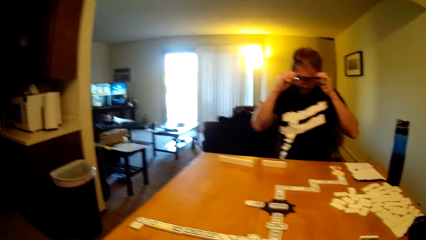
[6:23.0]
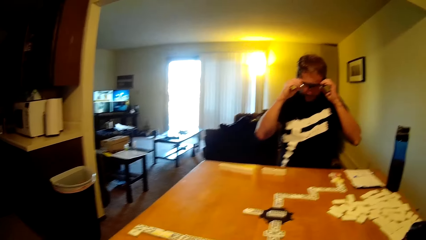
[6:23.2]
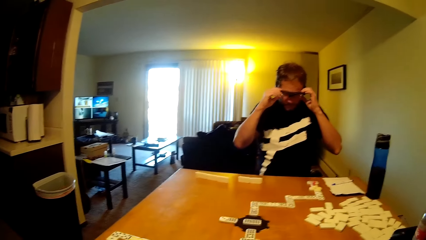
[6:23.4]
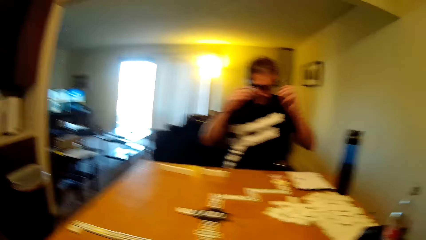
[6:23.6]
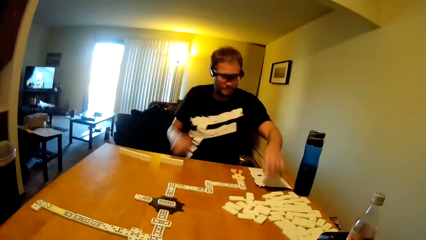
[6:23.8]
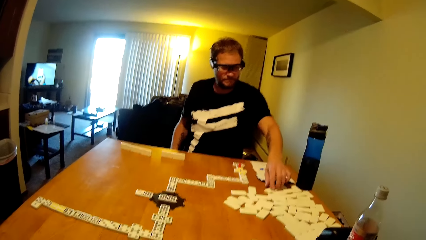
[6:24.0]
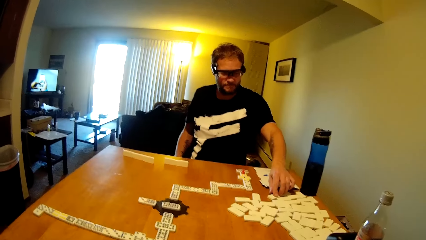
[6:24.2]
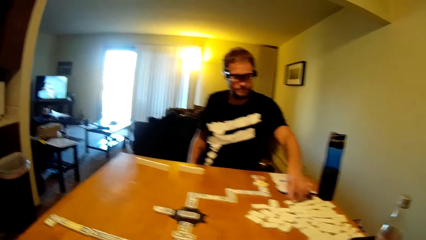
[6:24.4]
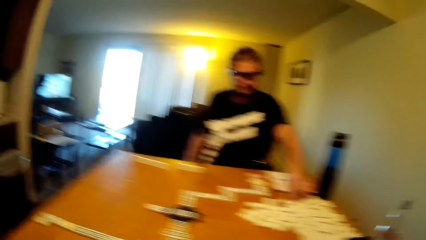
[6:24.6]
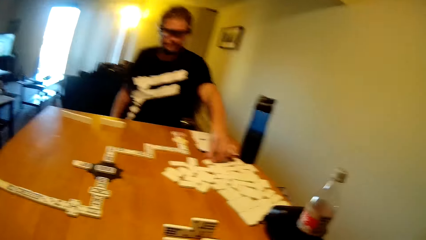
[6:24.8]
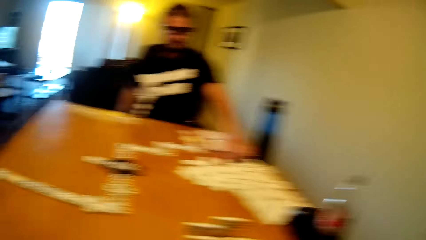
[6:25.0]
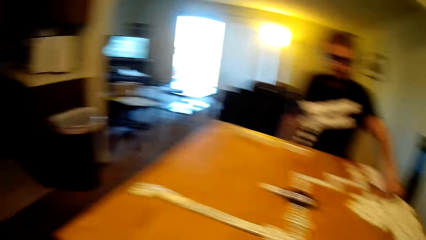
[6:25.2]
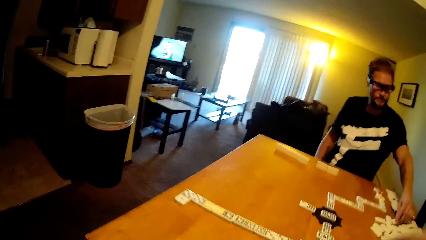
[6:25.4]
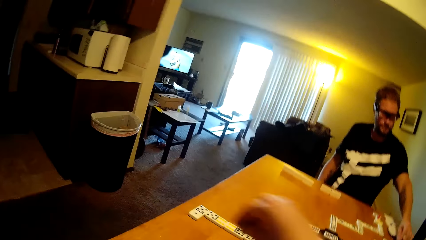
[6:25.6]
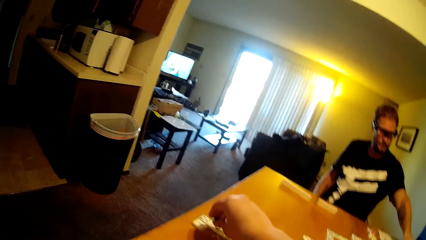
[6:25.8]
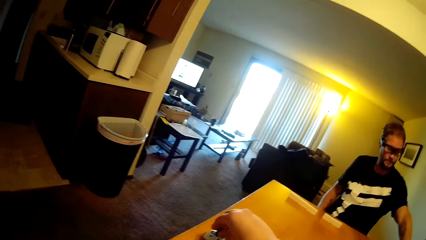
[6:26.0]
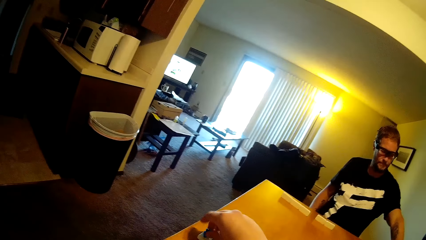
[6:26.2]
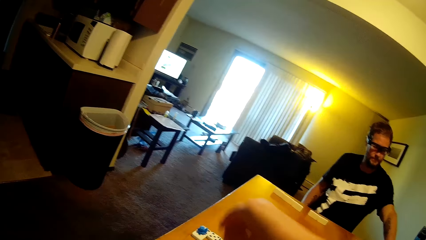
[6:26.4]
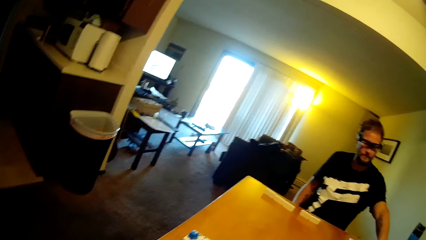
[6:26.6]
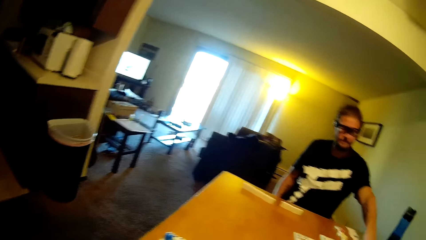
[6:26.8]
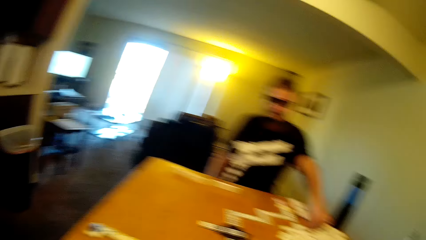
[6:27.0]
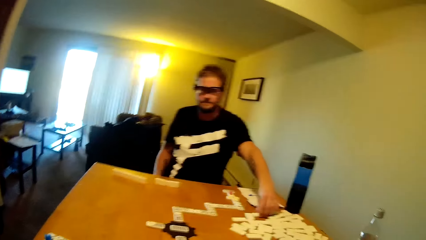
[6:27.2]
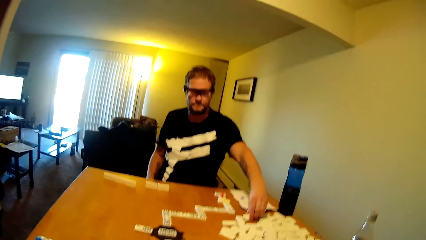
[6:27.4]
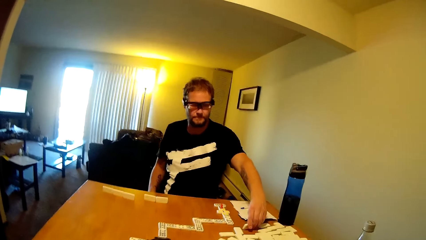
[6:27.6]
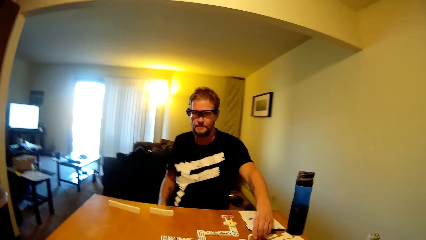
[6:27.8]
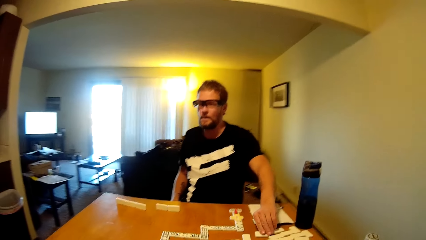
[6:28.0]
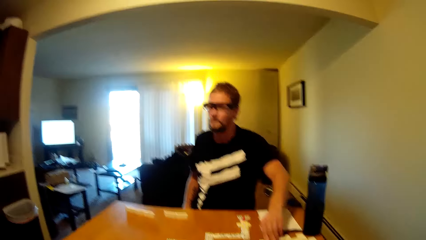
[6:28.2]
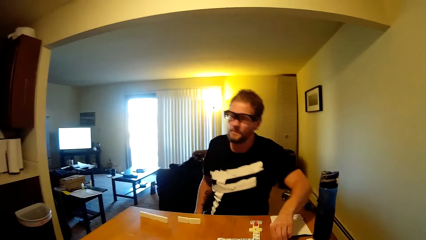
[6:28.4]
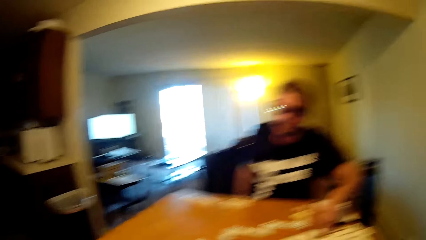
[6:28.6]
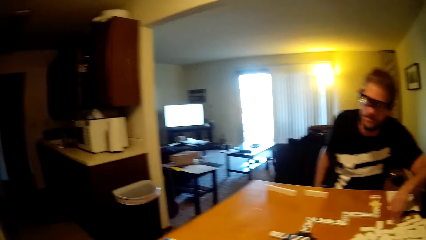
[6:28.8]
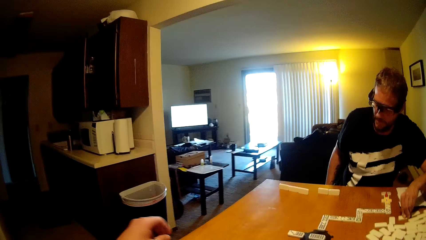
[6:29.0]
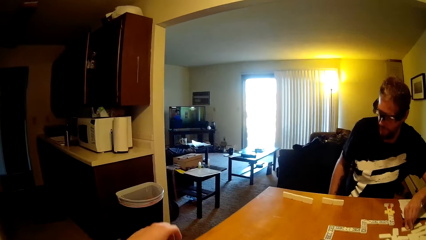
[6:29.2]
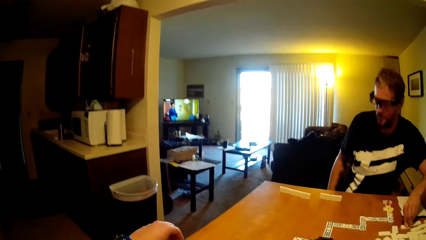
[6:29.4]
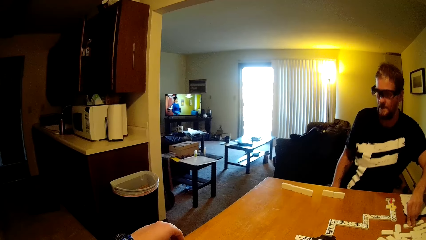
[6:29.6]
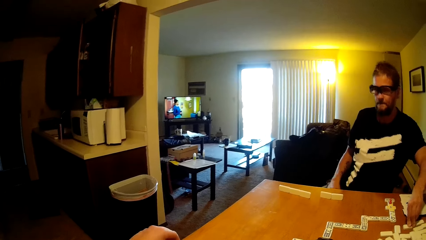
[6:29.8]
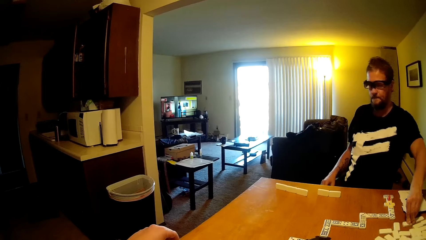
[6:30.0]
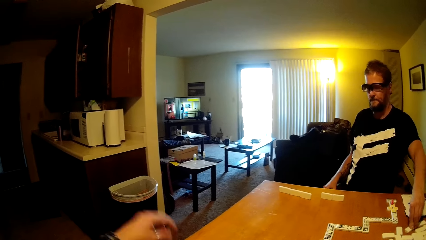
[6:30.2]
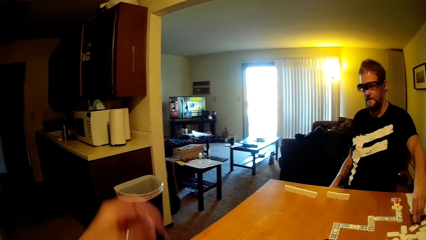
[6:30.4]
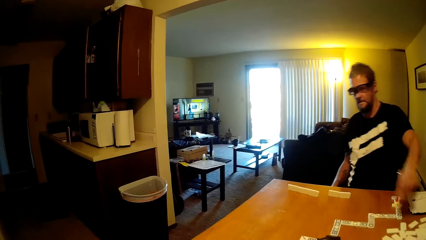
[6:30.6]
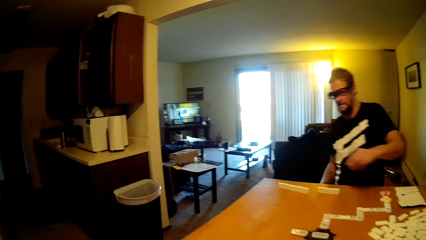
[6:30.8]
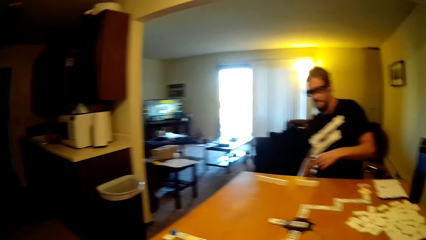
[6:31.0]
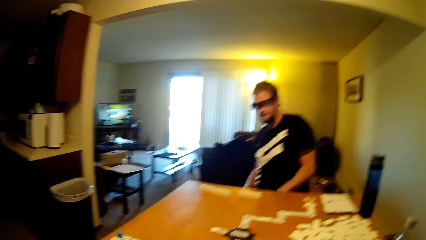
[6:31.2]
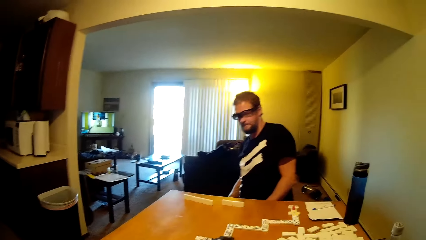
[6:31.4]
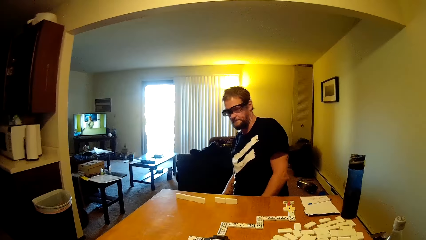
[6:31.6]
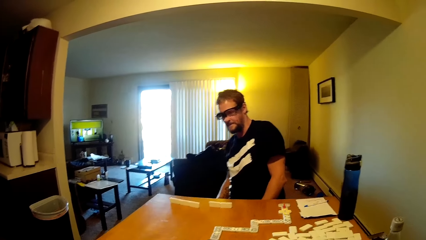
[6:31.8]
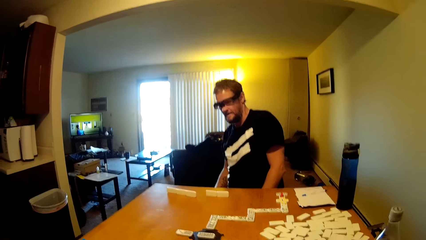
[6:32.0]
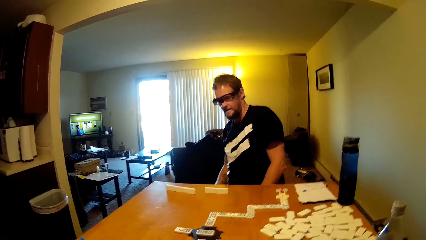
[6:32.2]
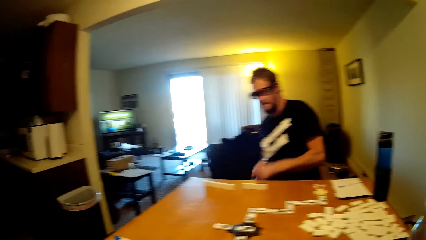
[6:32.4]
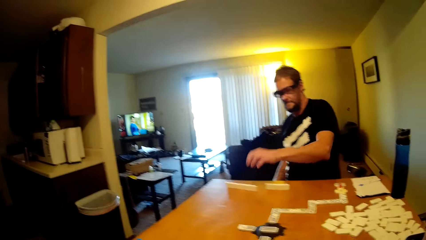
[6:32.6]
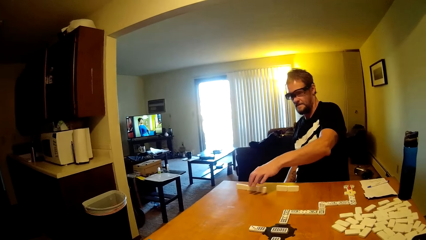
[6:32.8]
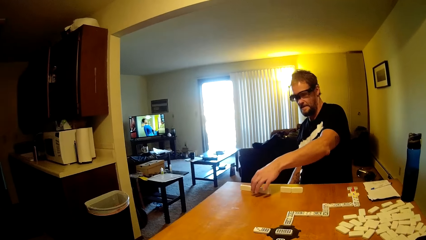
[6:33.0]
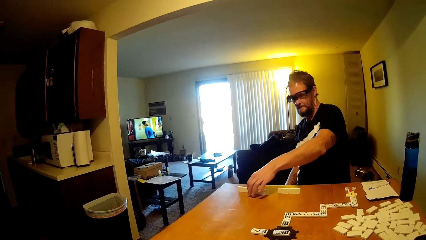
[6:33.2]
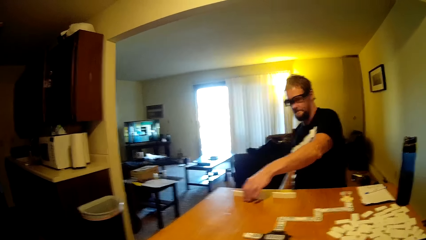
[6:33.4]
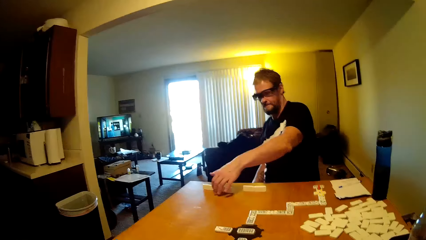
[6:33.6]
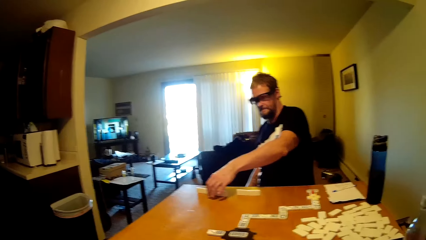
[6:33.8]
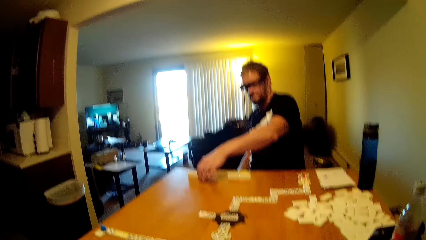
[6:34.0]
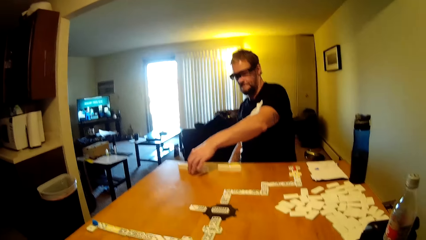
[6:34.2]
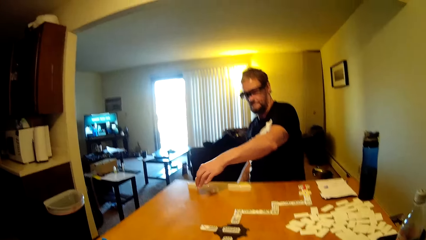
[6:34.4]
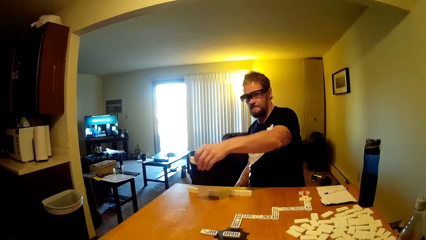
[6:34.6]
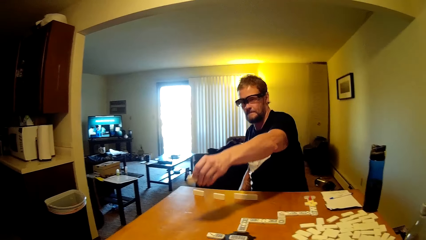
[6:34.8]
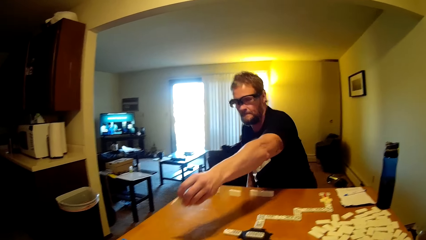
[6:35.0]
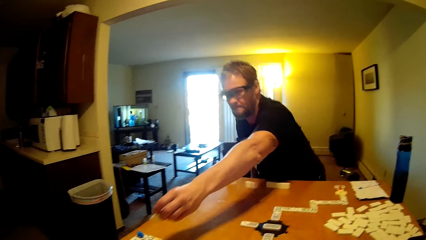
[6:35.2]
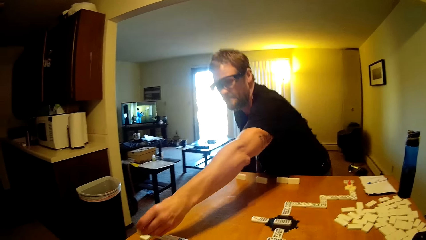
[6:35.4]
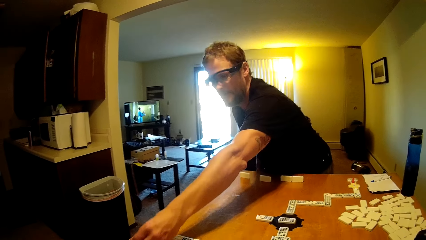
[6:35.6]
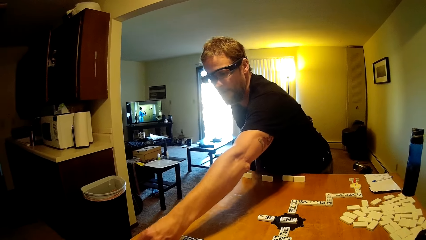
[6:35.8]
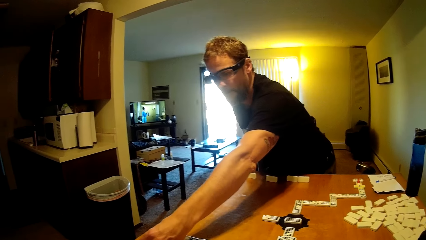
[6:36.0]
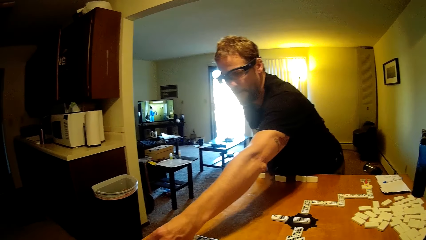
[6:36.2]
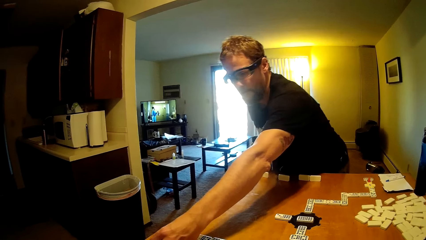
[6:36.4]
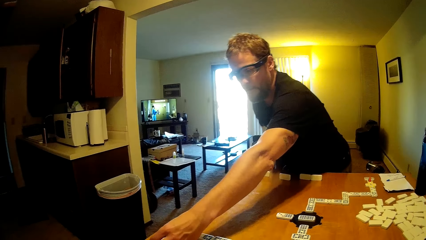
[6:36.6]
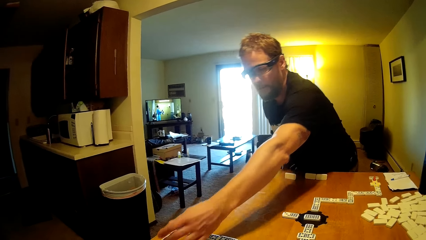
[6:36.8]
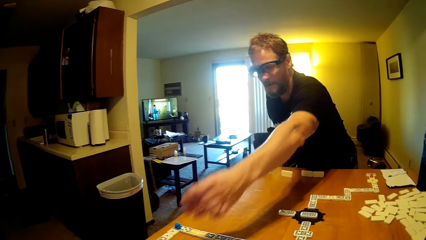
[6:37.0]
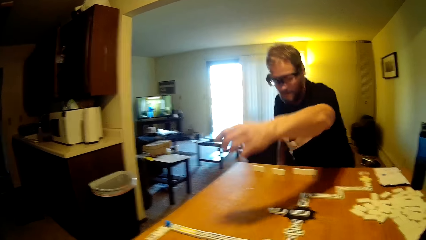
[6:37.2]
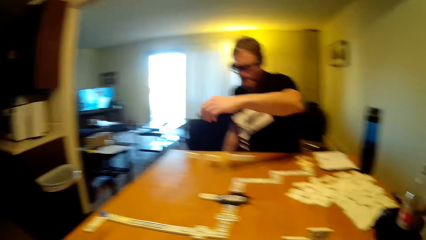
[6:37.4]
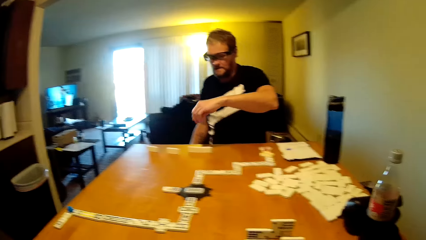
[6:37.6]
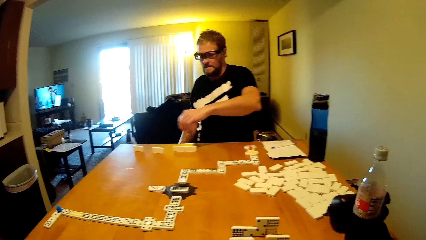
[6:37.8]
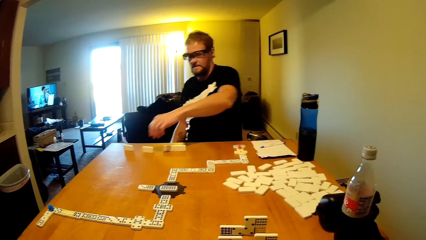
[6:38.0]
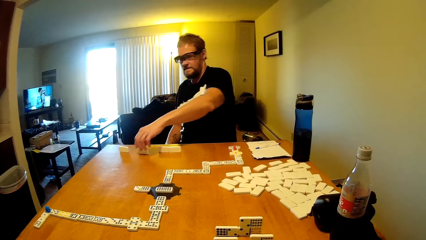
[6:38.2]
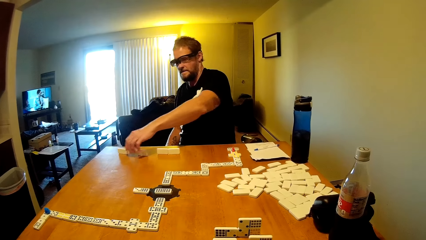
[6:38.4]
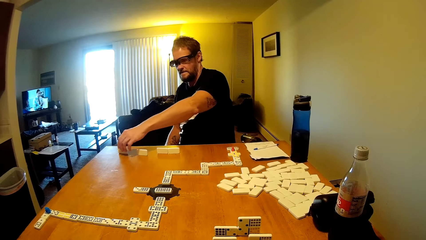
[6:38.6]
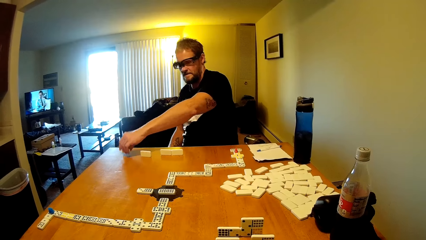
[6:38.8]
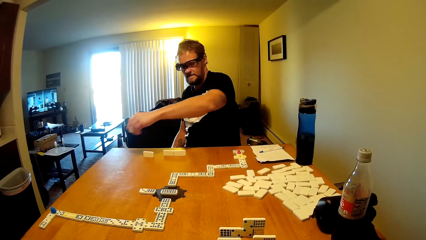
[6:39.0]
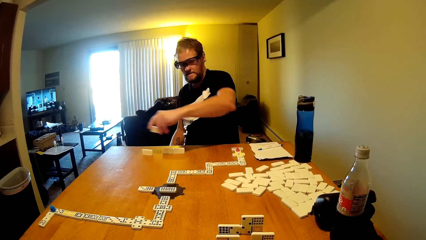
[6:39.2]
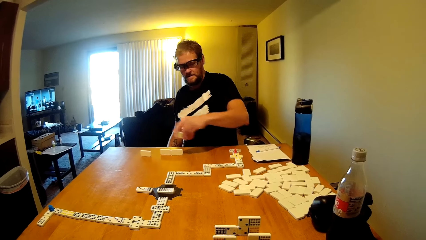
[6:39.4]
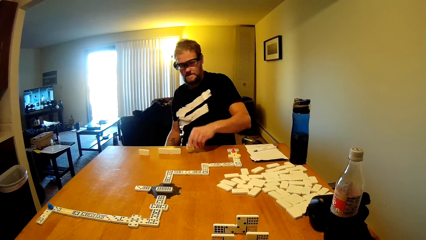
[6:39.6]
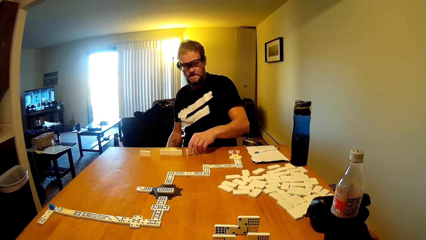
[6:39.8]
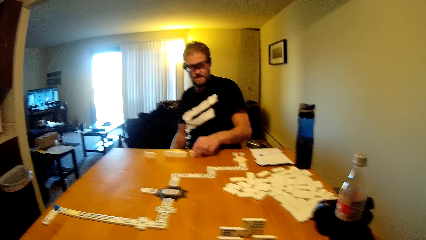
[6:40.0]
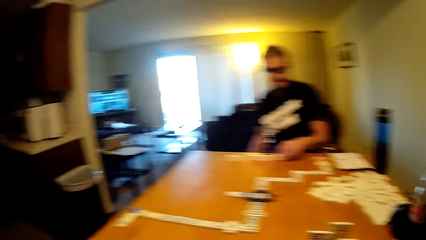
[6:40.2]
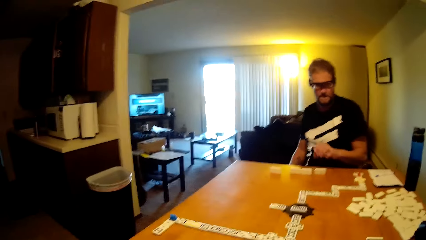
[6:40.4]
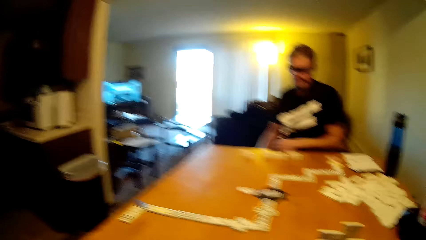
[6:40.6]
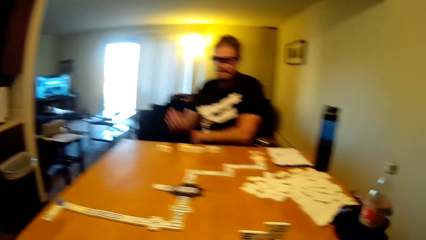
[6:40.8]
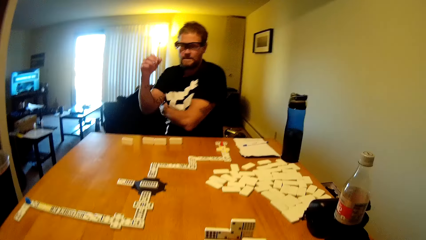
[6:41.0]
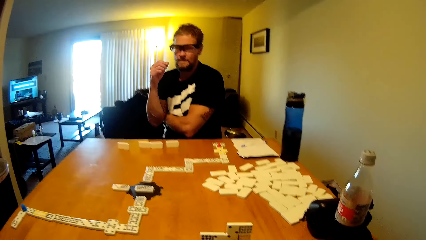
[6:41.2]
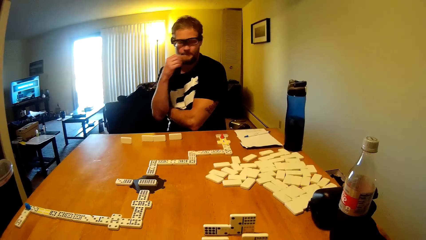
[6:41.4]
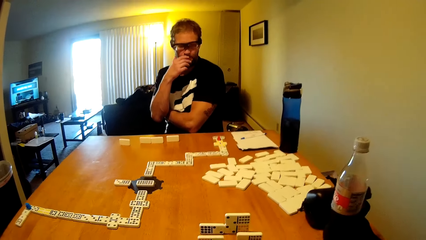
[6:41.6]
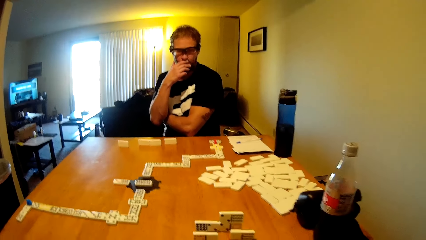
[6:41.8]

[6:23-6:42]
A man touches his spectacles. The man plays the dominoes game and takes the dominoes card. The camera wearer plays the dominoes game. They take a dominoes card. The man takes the dominoes card, talks to the camera wearer, lifts up the hand and talks to the camera wearer. The man takes the dominoes card, puts the dominoes card on the table, takes the dominoes card, puts the dominoes card on the table and touches his face.
